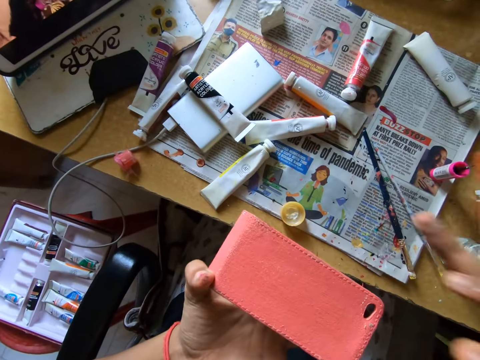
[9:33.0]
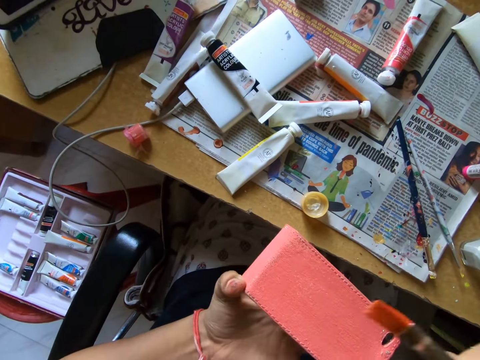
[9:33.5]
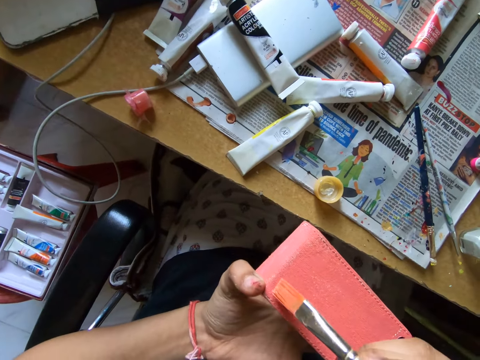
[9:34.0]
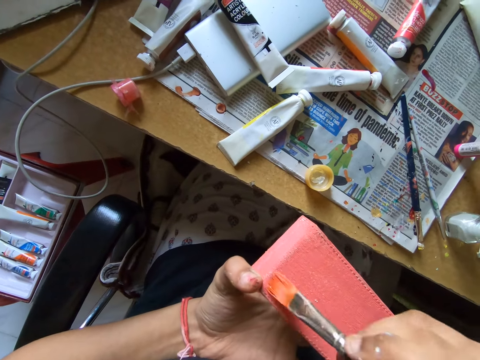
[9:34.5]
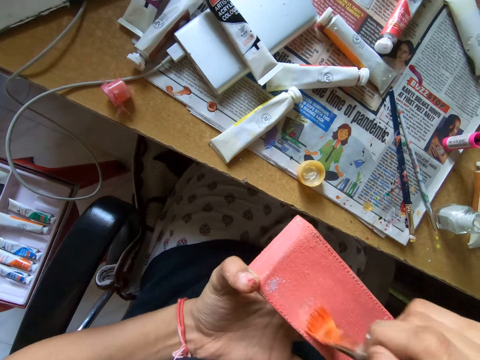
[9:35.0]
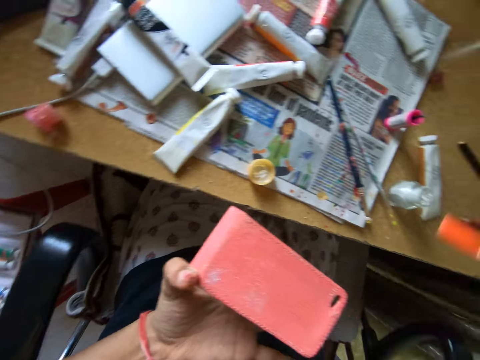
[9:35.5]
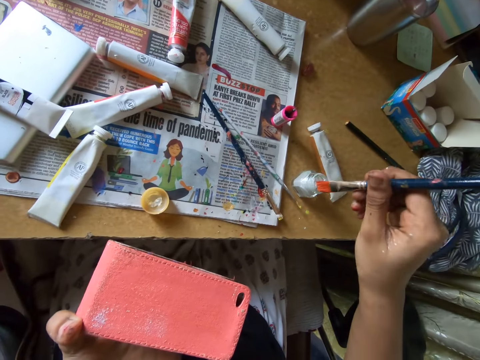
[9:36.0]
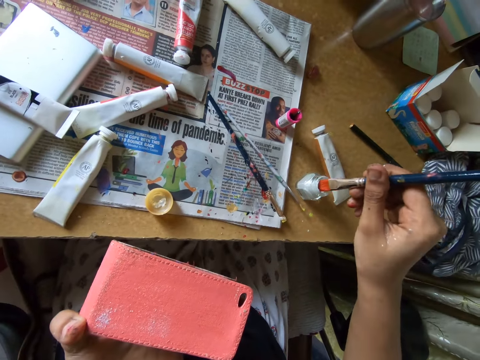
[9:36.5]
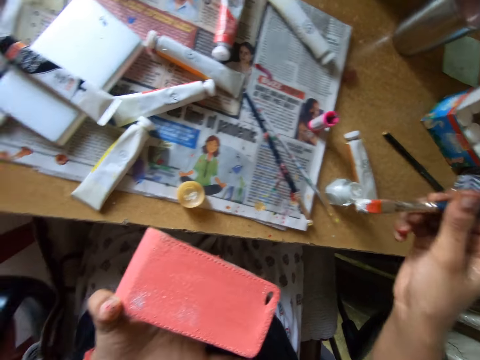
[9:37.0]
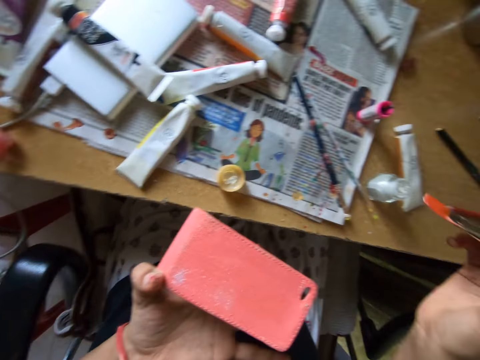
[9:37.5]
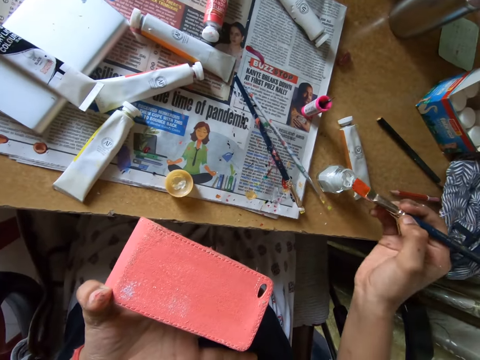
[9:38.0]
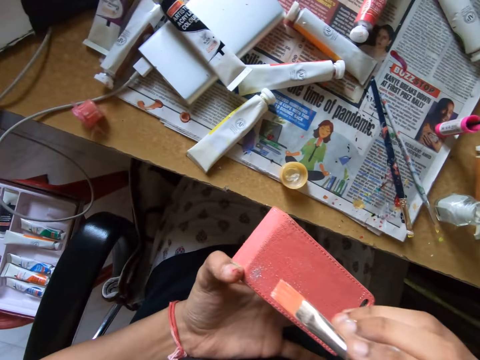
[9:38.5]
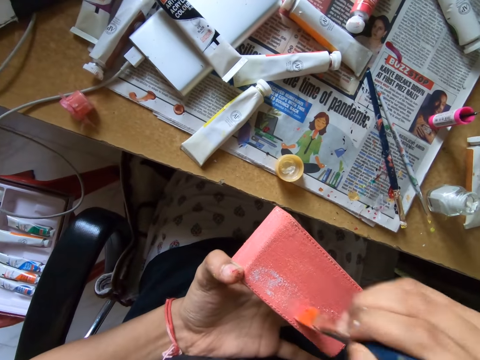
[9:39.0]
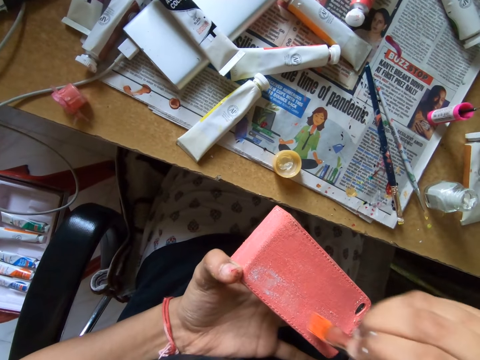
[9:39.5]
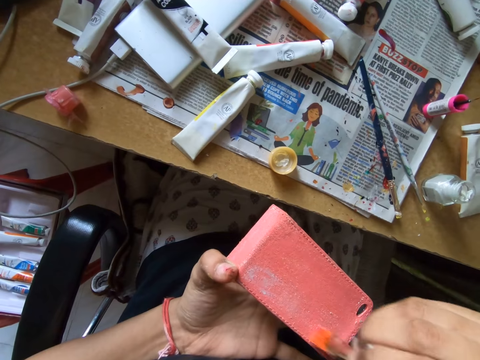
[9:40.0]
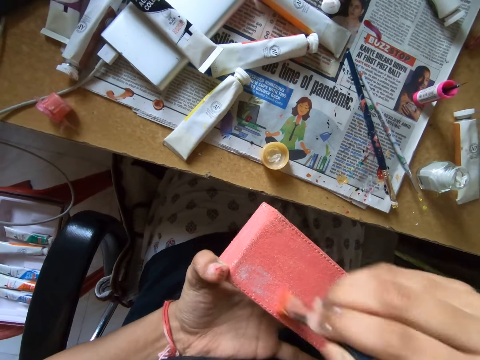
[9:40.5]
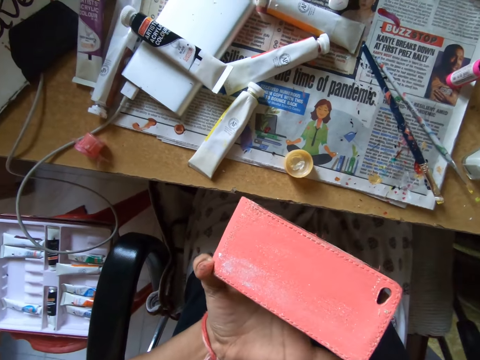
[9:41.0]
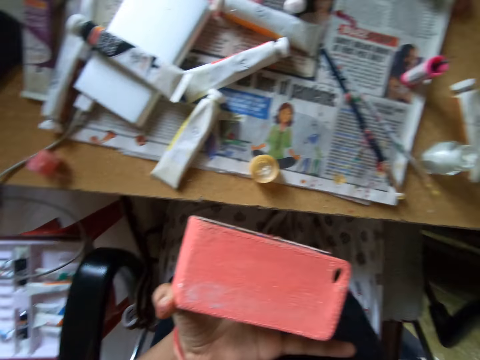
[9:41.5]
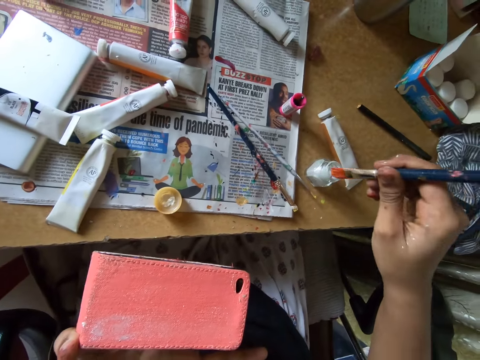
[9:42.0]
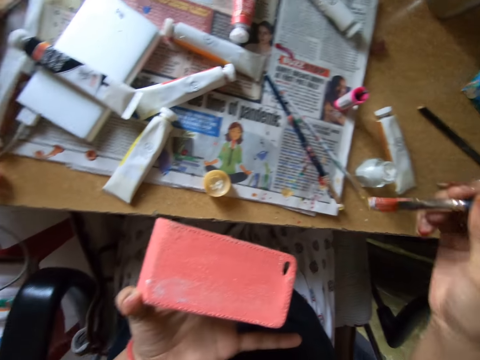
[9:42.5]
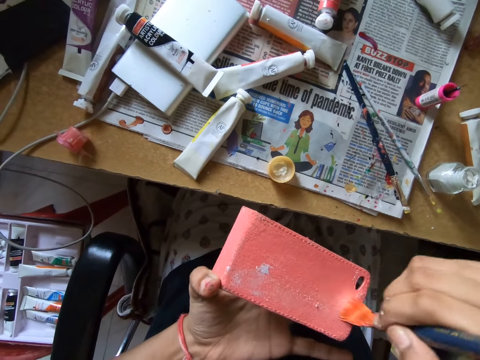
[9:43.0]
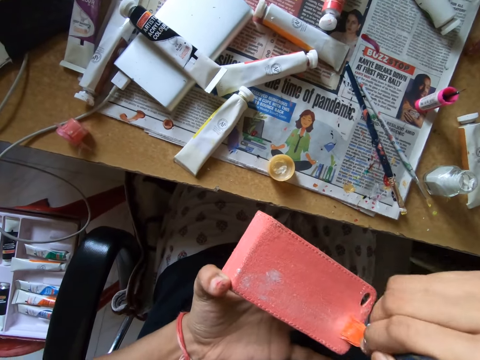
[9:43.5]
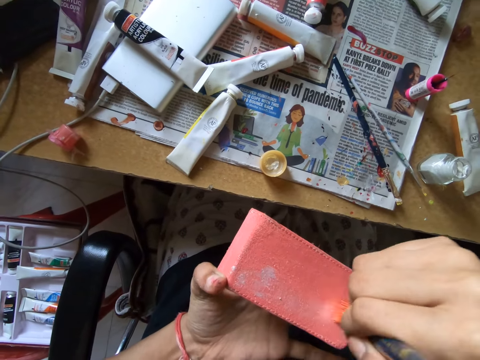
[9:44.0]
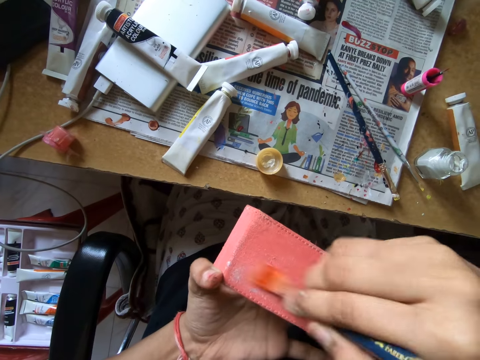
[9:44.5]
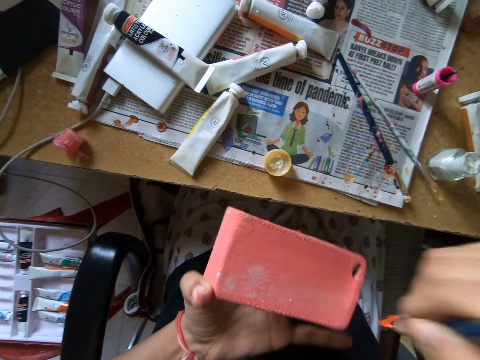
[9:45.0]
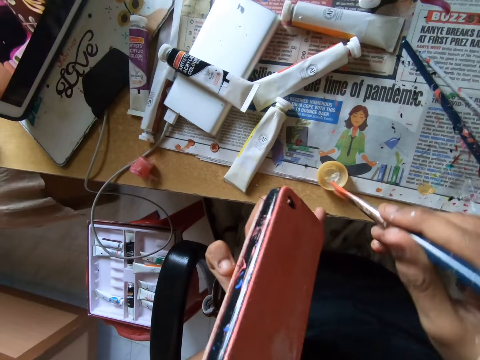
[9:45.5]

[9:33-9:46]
The camera wearer paints a wallet with a paint brush. They dip the paint brush into the poster color. They paint the wallet with the paint brush. They dip the paint brush into the poster color. They paint the wallet with the paint brush.

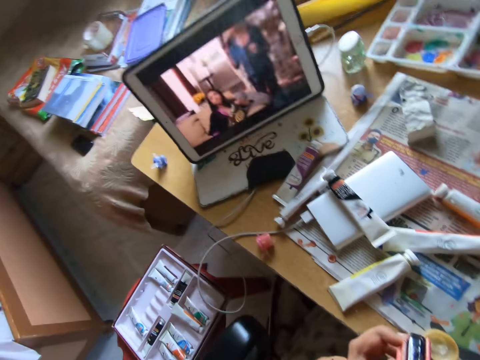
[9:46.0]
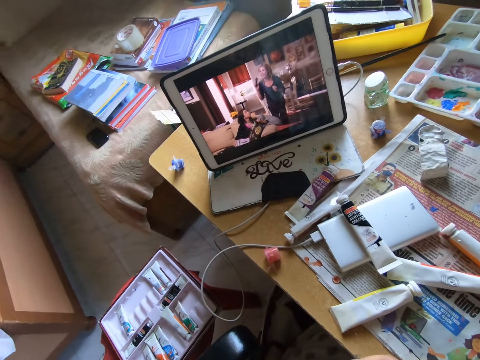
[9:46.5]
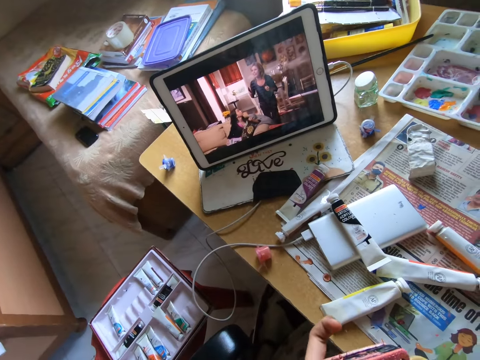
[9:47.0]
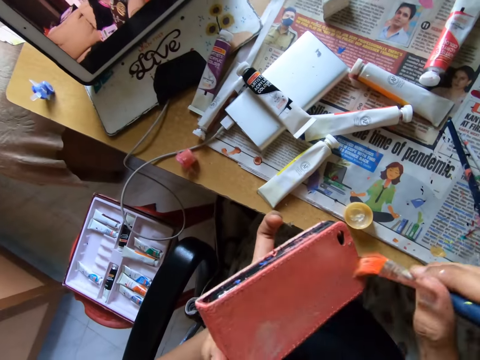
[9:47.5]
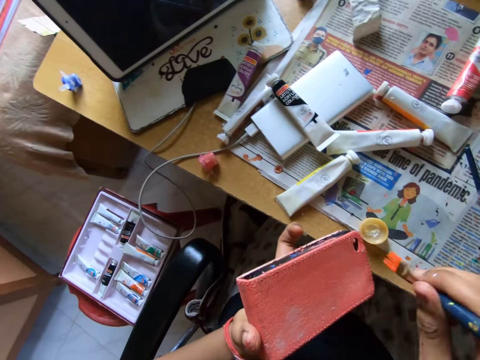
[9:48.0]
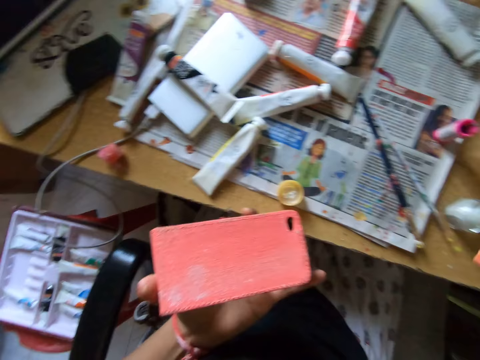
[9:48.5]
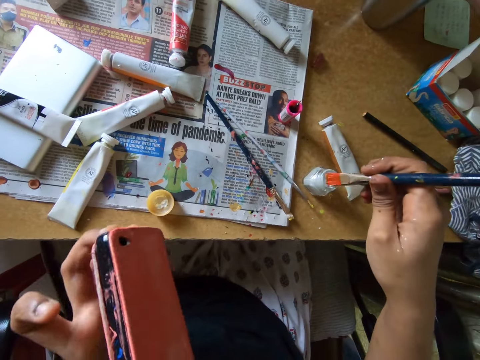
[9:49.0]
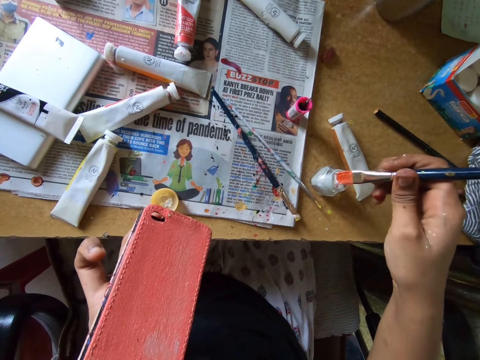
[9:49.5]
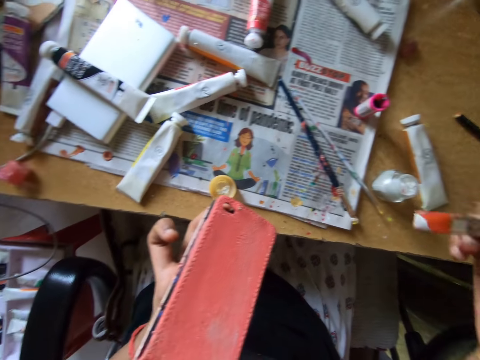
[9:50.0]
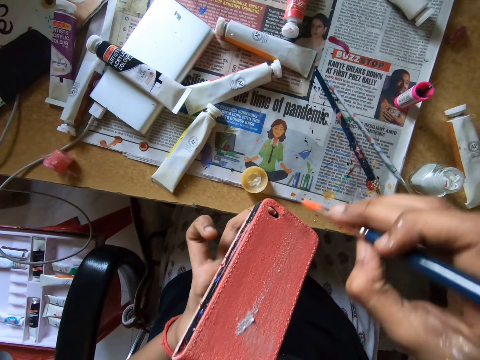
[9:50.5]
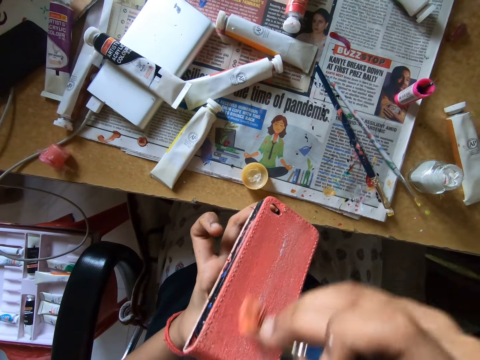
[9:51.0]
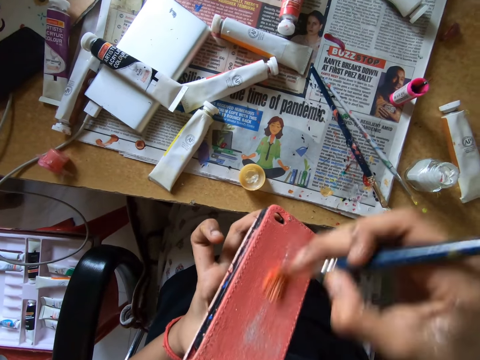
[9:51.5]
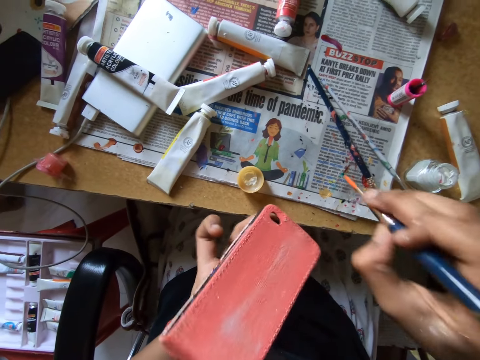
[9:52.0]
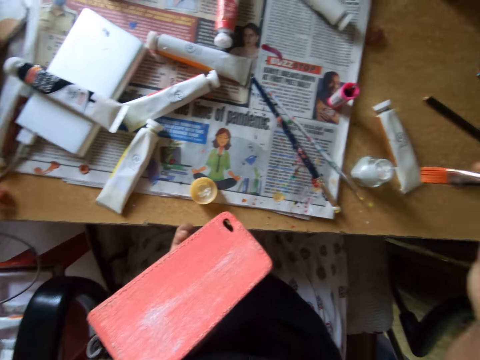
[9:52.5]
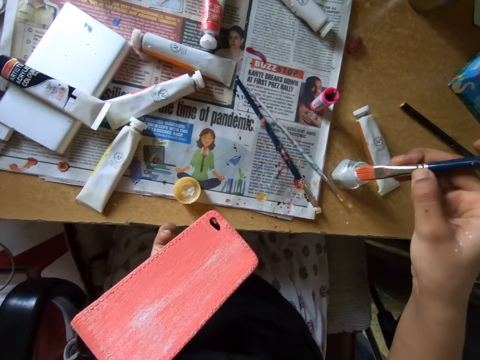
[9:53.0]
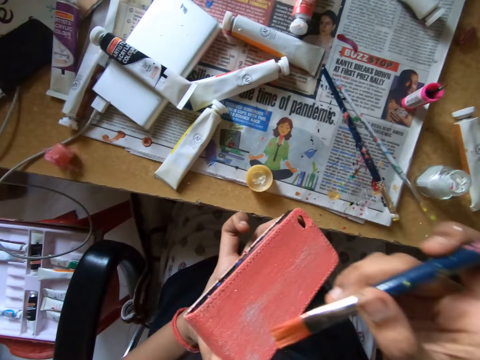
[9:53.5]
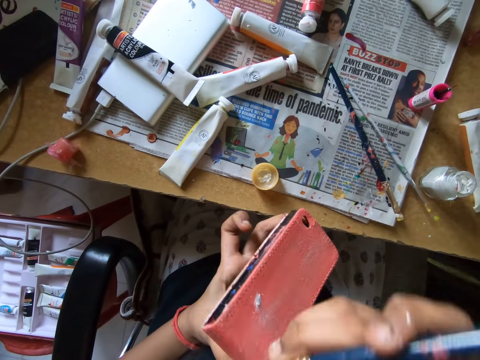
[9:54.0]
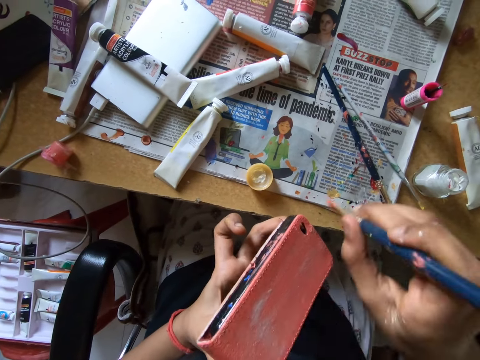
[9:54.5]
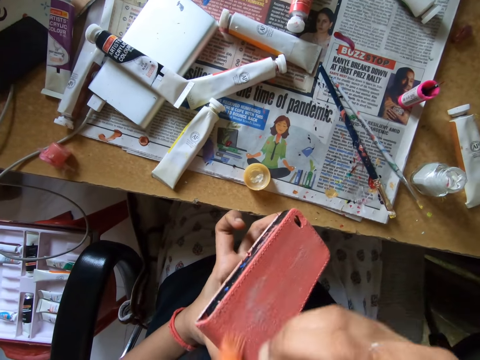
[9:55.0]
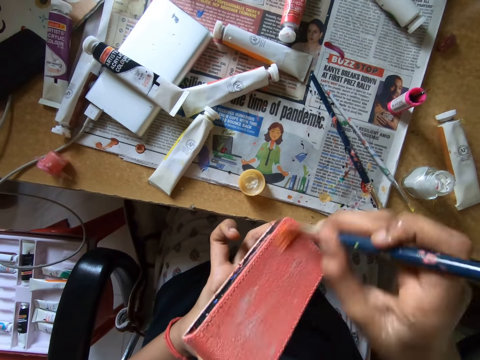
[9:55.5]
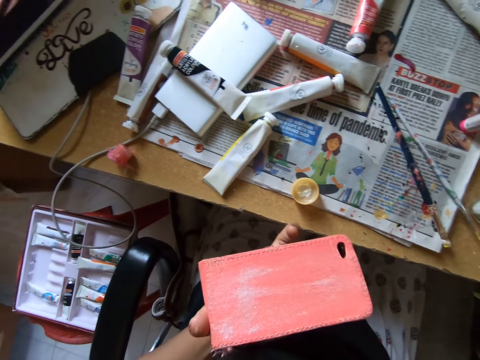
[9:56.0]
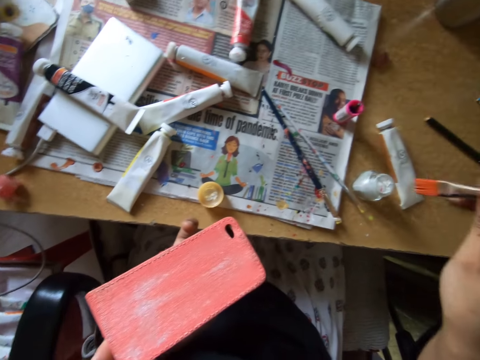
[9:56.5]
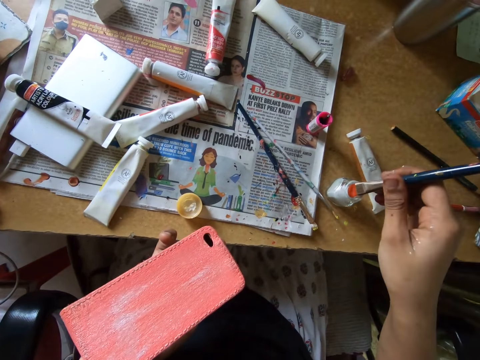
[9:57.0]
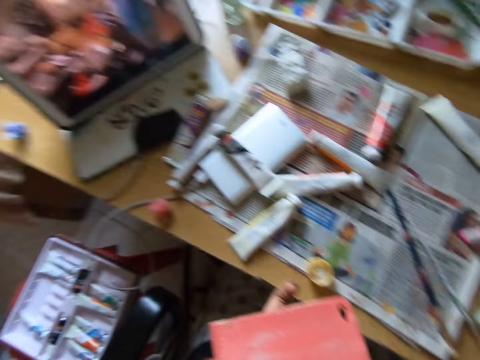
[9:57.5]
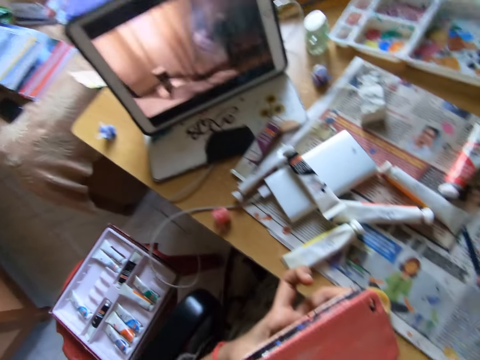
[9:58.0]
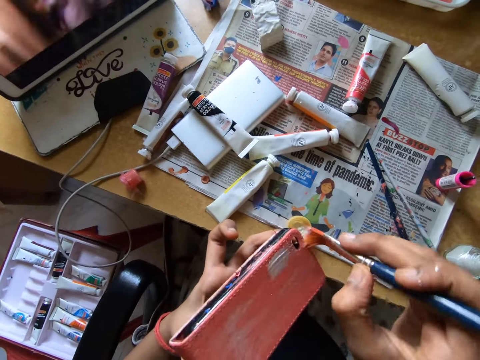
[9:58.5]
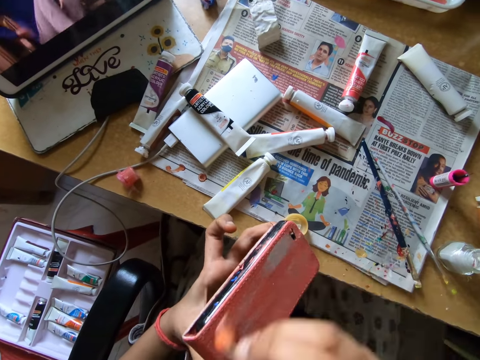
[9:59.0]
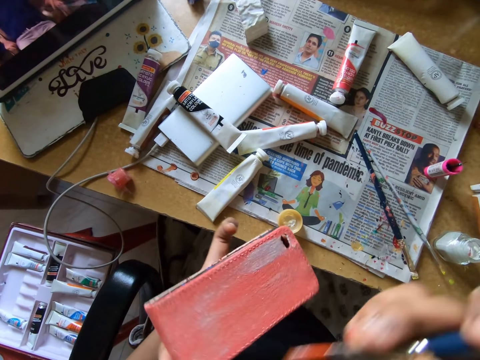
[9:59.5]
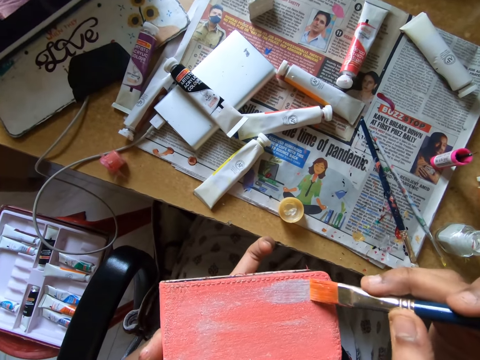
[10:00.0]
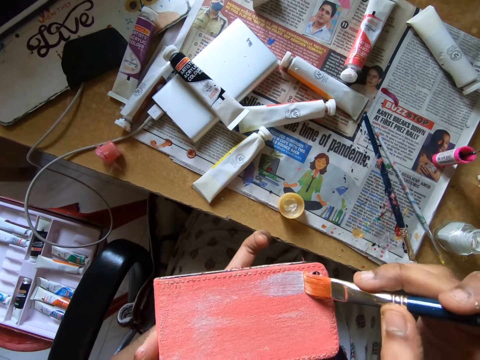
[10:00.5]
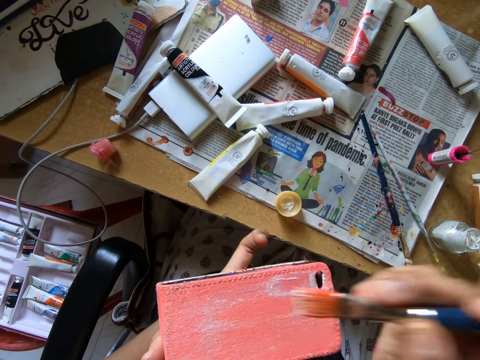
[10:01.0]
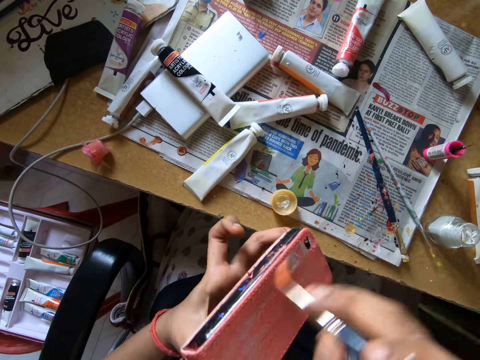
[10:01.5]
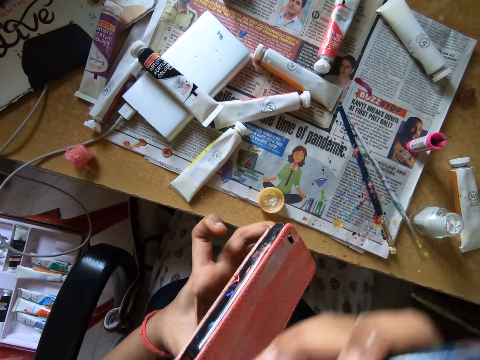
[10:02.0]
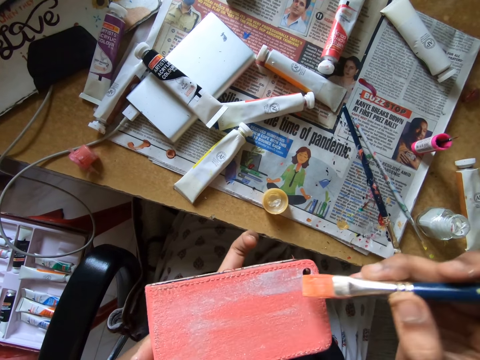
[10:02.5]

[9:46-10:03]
The camera wearer watches a movie on a tablet. They paint a wallet with a paint brush. They dip the paint brush into the poster color. They paint the wallet with the paint brush. They dip the paint brush into the poster color. They paint the wallet with the paint brush. They dip the paint brush into the poster color. They paint the wallet with the paint brush.
